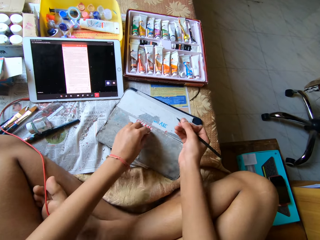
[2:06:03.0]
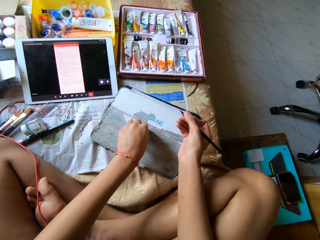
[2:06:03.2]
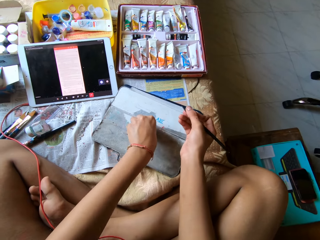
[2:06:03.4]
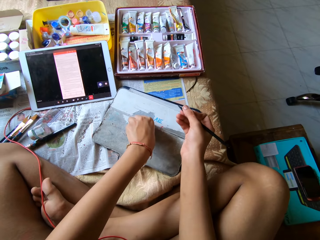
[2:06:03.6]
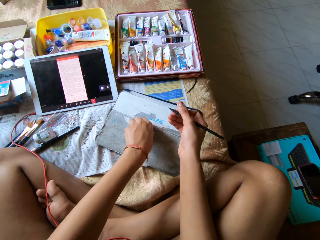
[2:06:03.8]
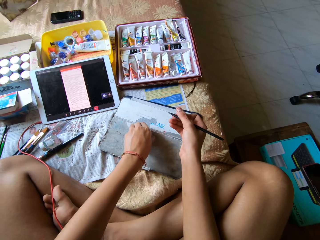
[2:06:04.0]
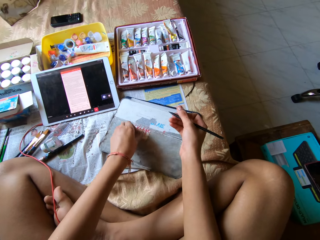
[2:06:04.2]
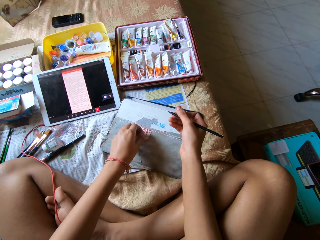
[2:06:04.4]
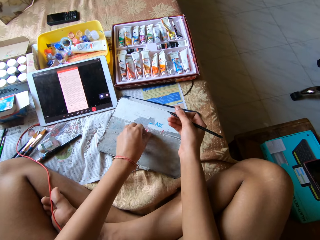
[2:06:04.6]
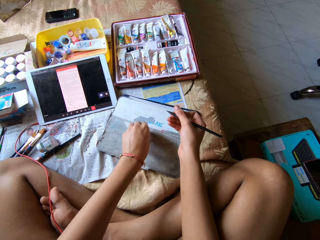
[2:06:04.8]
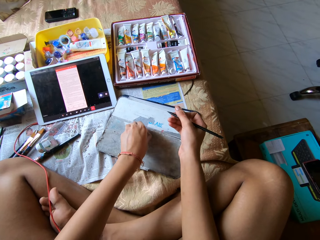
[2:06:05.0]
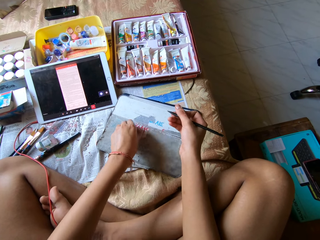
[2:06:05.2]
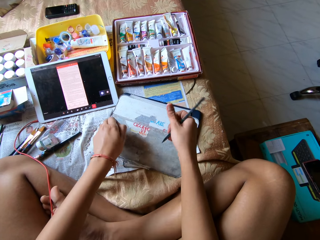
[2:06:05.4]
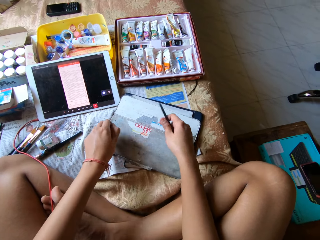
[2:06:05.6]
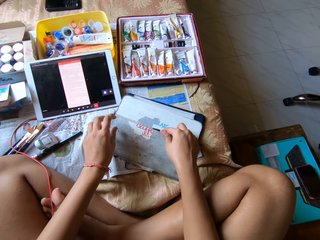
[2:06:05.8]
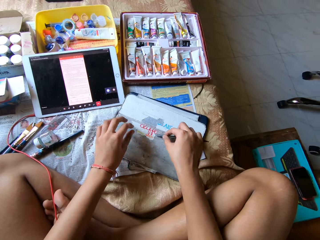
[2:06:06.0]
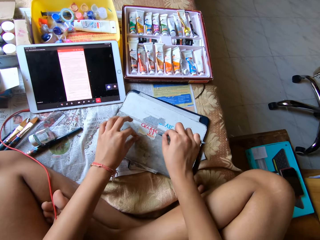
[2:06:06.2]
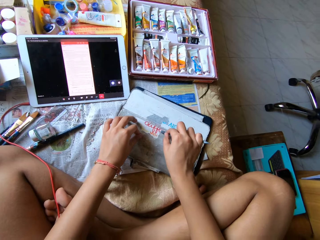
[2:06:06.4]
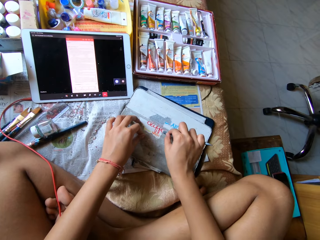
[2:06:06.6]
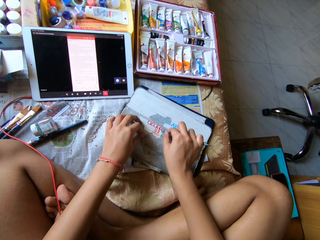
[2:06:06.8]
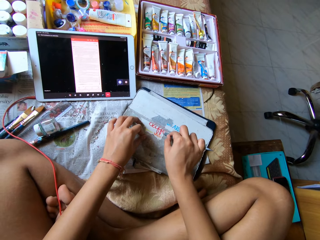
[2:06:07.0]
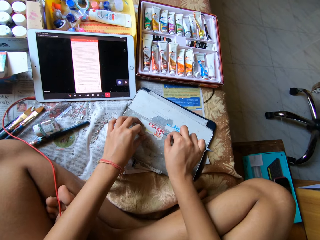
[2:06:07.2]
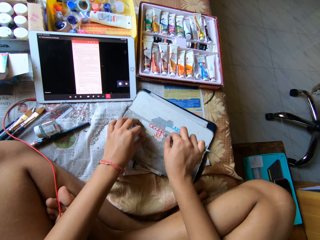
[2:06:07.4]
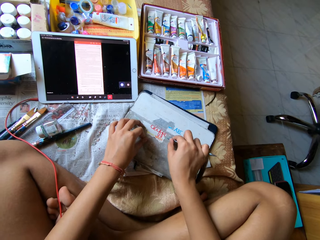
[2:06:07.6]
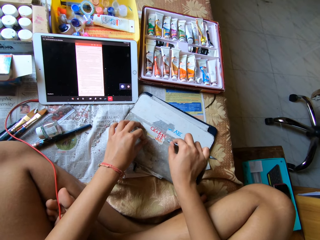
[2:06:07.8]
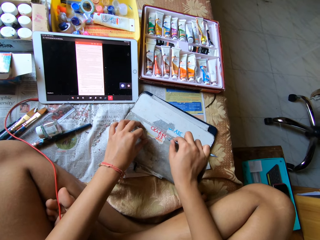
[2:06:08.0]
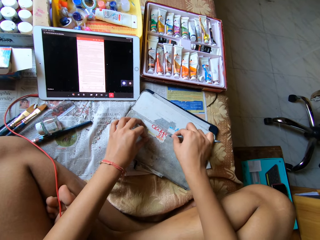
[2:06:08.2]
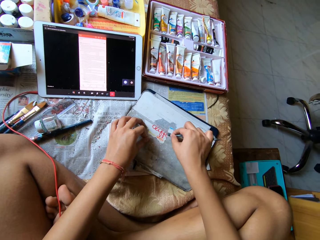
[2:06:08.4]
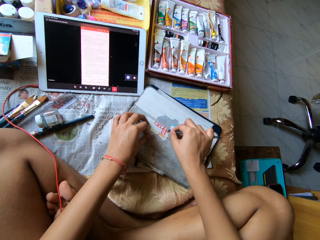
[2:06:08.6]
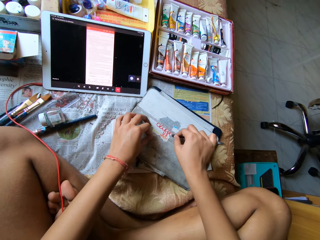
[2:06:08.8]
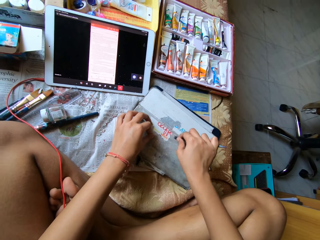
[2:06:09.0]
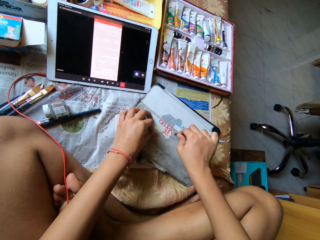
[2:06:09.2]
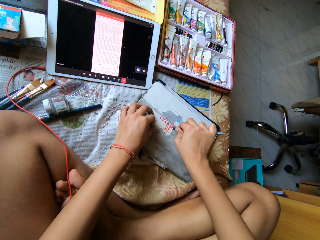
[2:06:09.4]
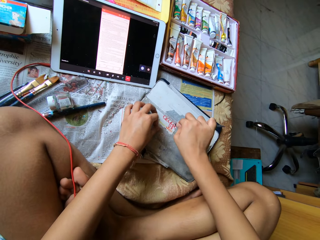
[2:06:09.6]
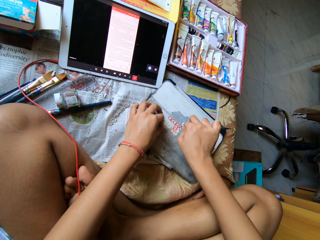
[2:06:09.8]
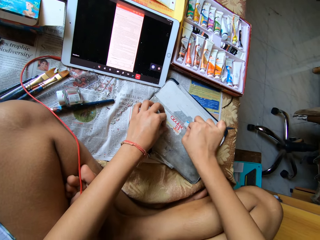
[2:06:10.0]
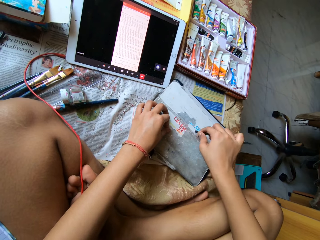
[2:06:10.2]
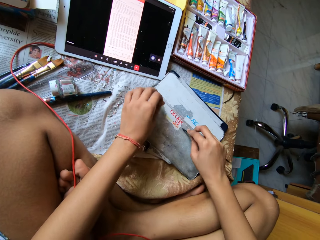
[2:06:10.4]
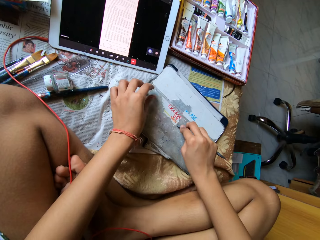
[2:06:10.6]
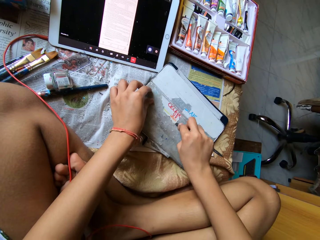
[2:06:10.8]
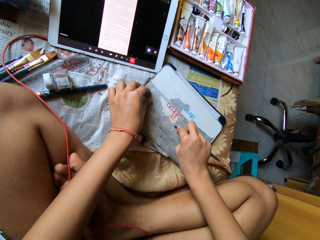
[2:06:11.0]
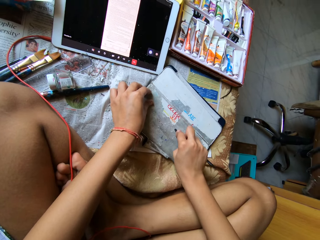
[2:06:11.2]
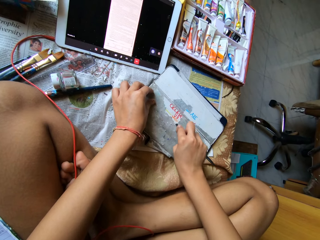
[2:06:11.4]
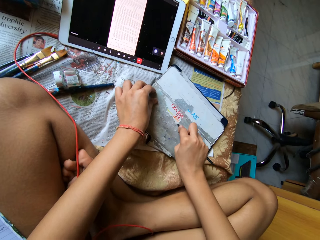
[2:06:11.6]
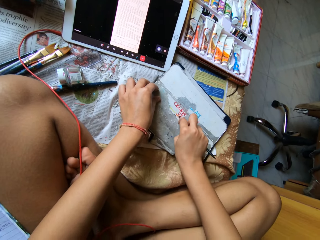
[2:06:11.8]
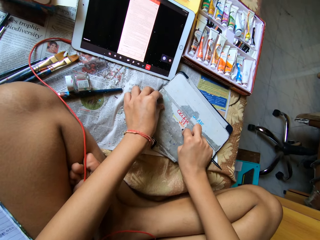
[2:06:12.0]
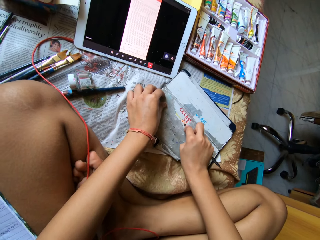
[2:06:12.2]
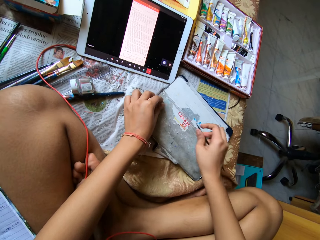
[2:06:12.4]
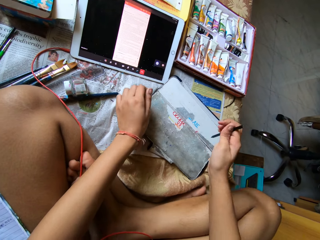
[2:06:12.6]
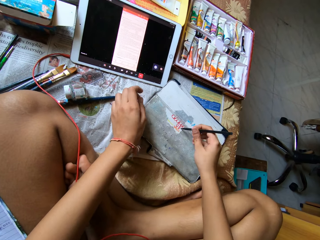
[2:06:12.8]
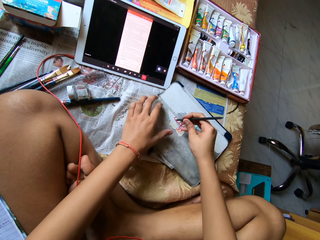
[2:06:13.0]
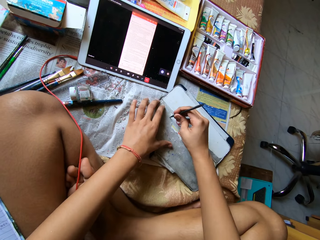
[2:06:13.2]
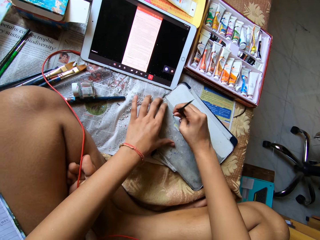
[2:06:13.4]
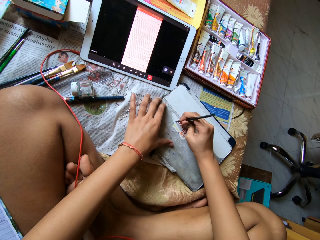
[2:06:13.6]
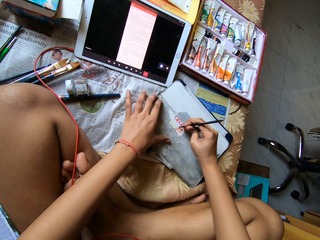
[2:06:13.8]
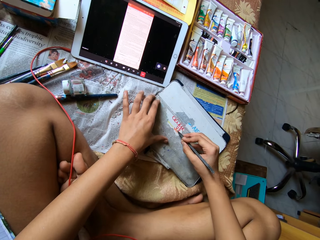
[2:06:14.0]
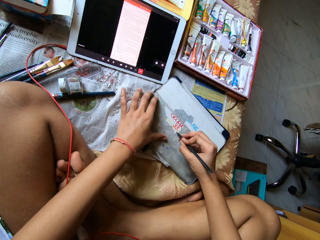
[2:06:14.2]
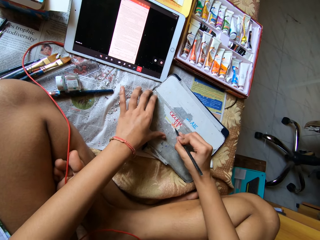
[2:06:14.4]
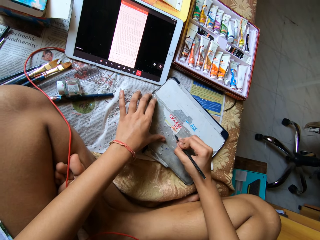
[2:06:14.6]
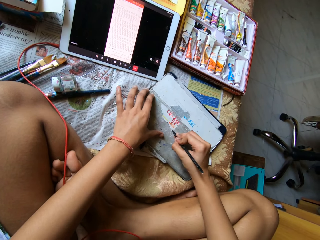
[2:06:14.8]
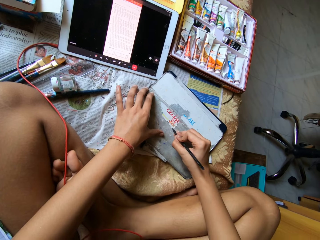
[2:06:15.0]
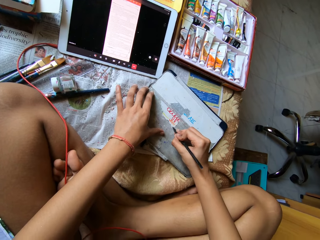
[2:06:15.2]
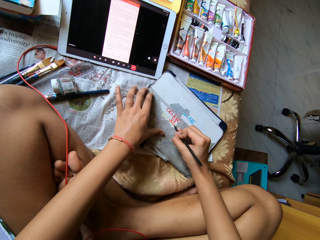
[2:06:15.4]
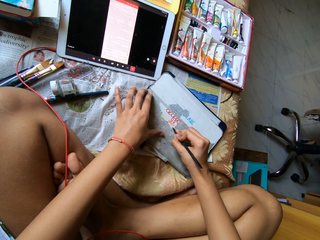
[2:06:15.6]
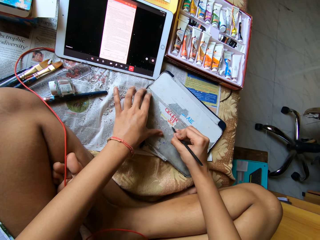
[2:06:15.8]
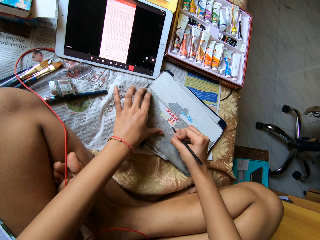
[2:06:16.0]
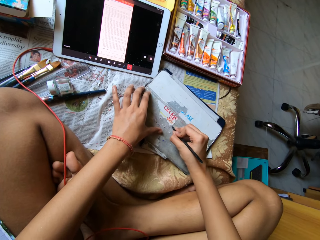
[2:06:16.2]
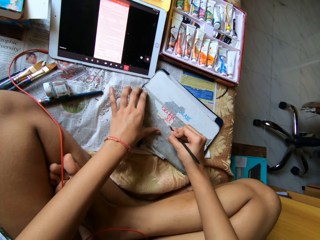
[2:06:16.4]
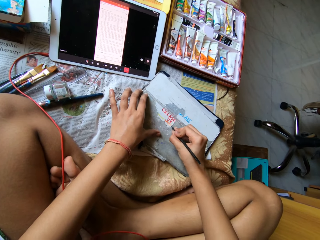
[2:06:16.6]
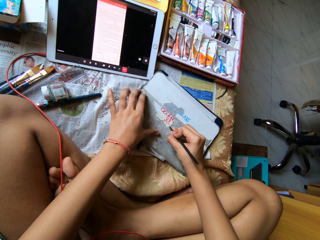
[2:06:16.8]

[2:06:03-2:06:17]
The camera wearer pulls paper off the tablet case with her left hand. She wipes the top of the paper with the left hand. She scrapes paper off the tablet case with the scraper pen in her right hand. She scratches the paper repeatedly.

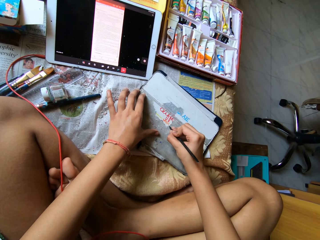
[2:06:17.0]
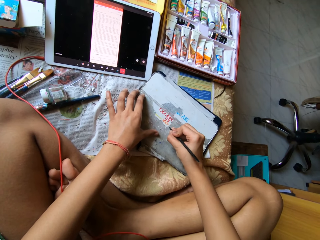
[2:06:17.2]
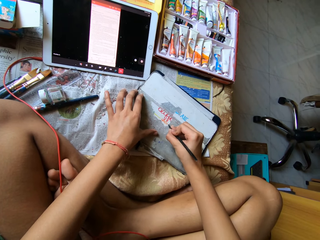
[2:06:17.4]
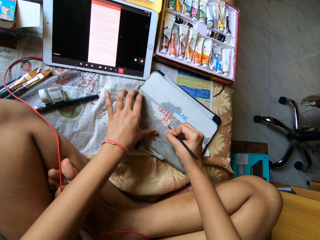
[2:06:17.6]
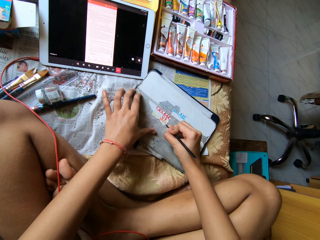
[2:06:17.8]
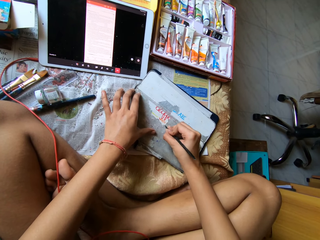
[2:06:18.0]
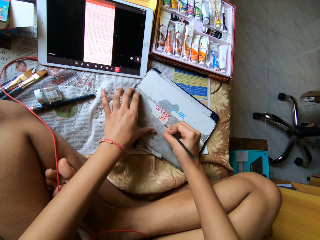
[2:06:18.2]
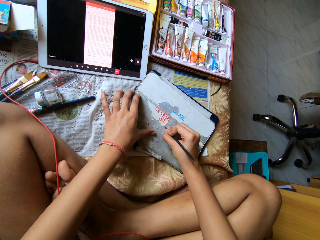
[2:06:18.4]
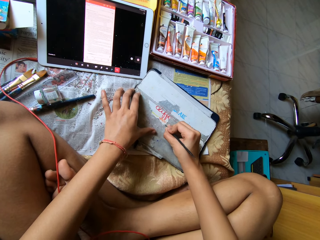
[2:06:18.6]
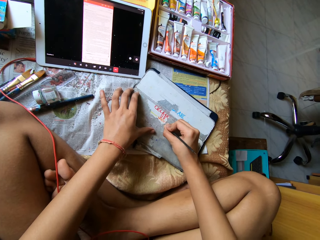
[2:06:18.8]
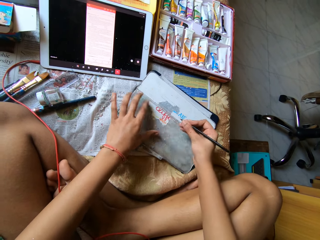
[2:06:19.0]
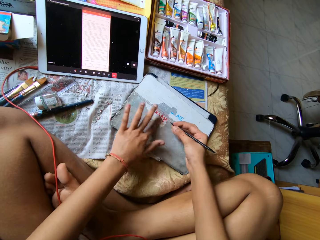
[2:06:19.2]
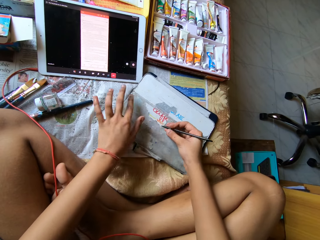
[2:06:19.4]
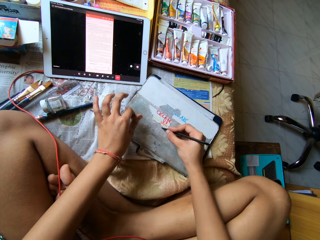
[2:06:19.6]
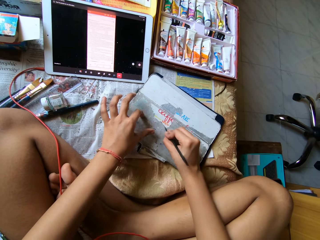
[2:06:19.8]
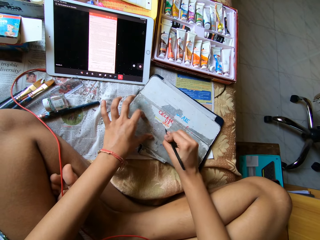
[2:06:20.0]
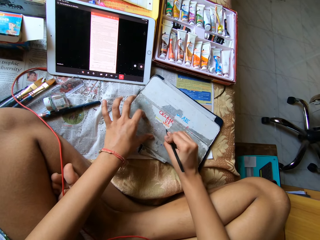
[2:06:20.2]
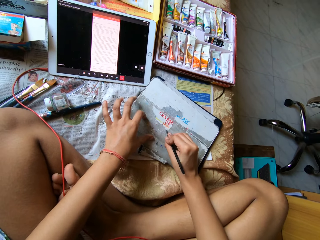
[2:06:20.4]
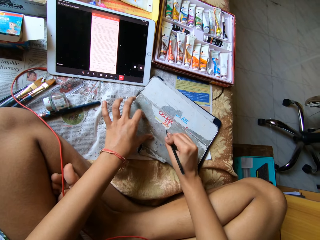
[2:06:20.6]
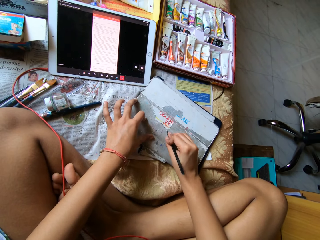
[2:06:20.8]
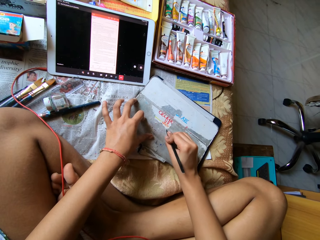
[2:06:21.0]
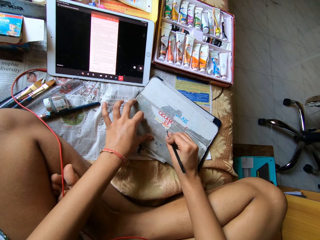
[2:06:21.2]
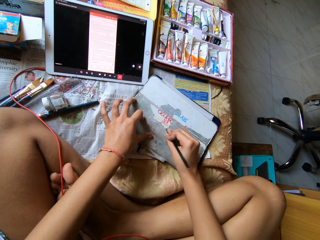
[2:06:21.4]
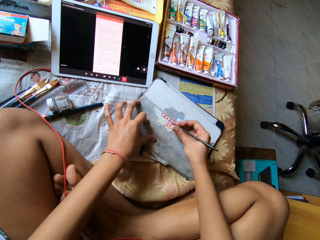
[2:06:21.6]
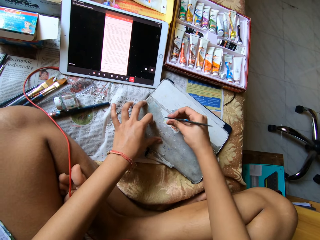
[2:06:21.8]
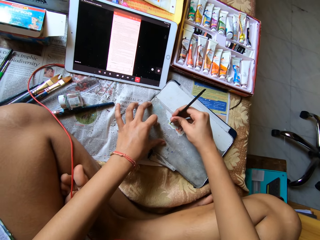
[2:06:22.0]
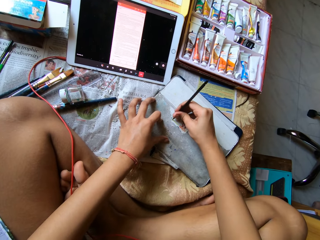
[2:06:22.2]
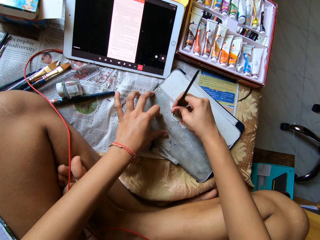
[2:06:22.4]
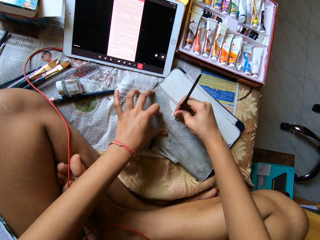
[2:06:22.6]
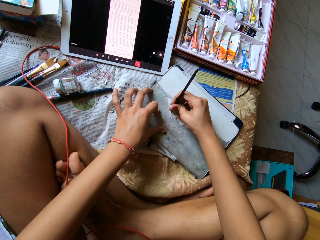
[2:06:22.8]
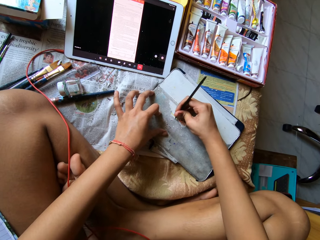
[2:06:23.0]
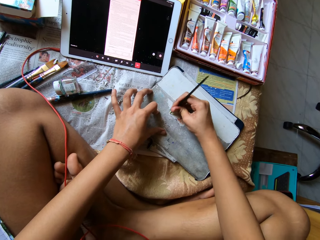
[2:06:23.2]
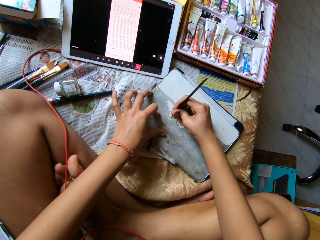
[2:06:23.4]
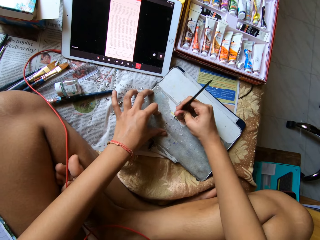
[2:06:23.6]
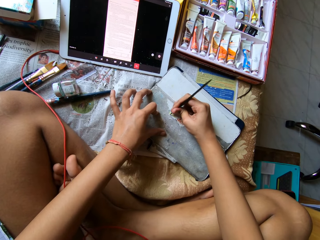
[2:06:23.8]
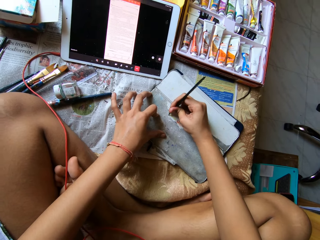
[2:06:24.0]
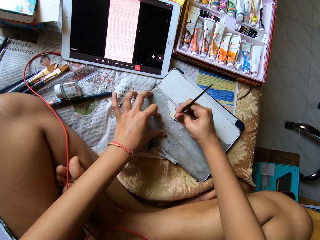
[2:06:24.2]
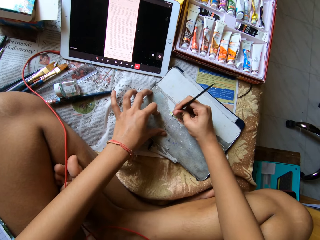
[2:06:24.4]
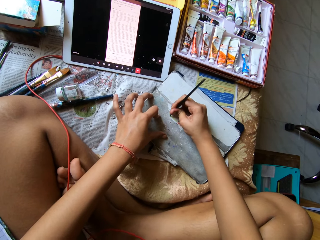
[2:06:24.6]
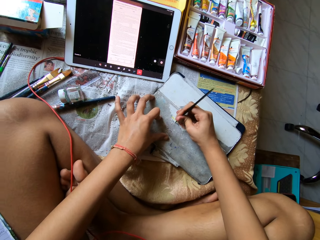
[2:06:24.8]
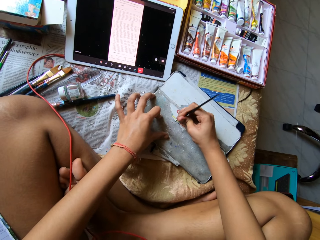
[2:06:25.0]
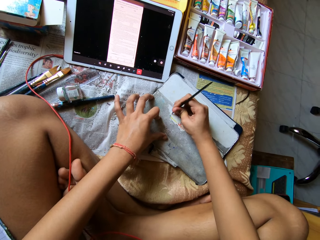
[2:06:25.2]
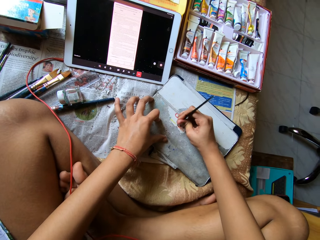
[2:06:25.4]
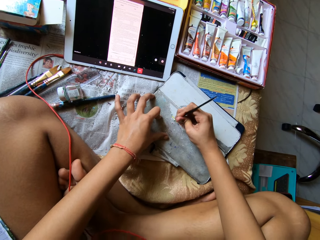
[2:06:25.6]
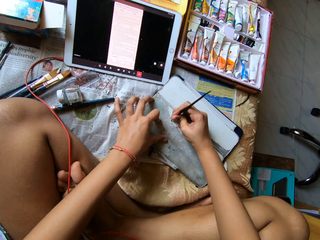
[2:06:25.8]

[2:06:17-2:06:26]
The camera wearer wipes the paper off the pouch or iPad cover with her left hand. She scrapes the paper off the pouch with the nail file in her right hand. She rubs material on the iPad cover.
